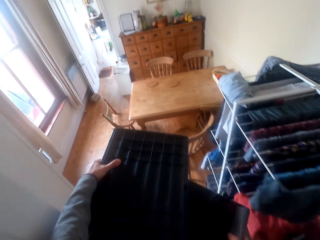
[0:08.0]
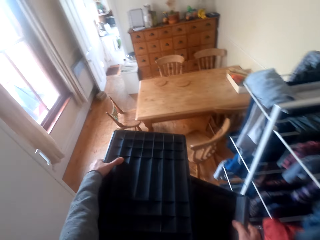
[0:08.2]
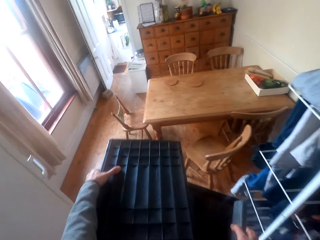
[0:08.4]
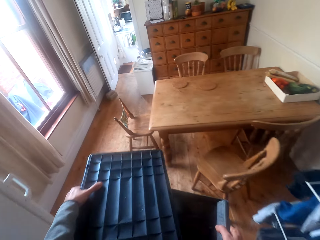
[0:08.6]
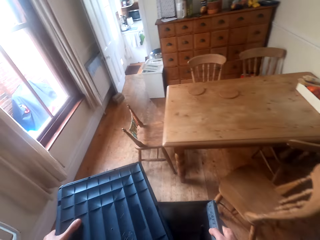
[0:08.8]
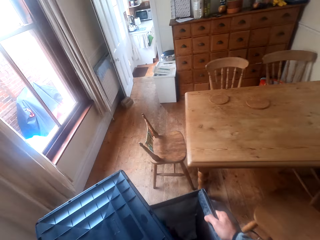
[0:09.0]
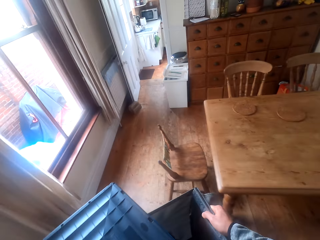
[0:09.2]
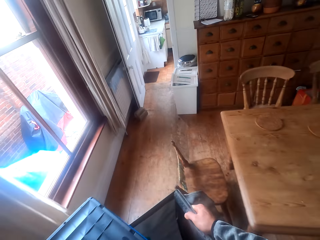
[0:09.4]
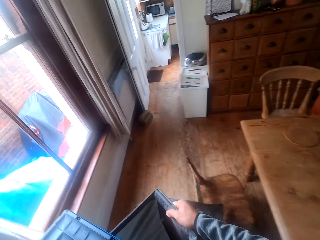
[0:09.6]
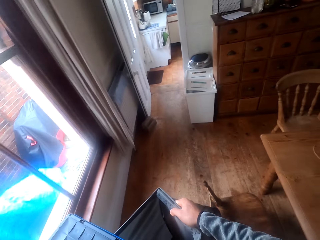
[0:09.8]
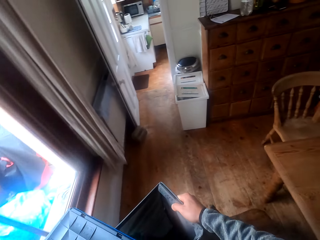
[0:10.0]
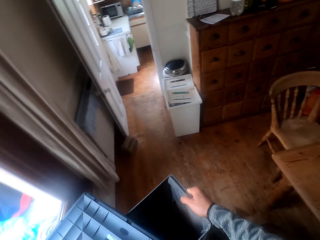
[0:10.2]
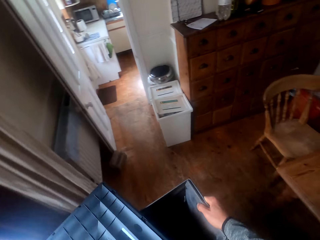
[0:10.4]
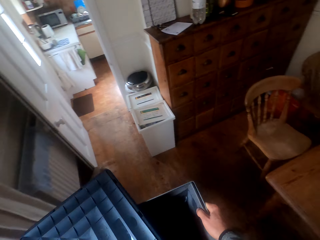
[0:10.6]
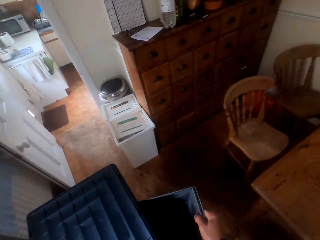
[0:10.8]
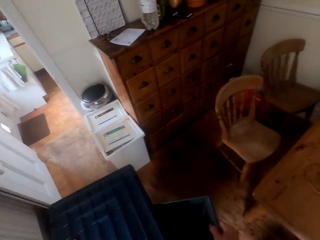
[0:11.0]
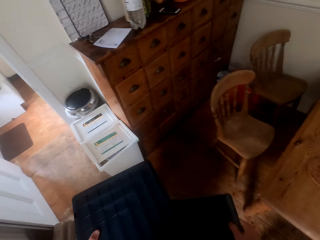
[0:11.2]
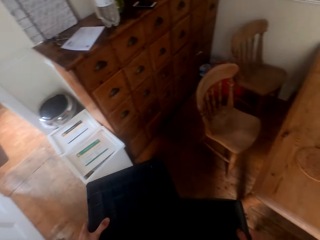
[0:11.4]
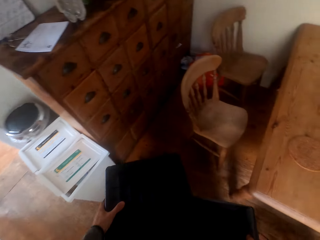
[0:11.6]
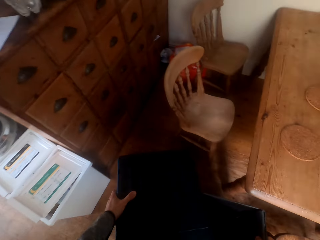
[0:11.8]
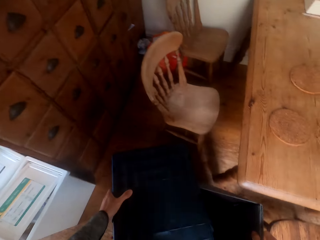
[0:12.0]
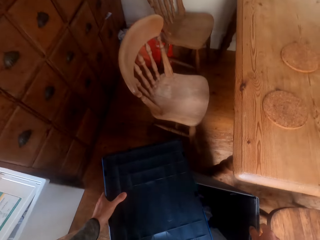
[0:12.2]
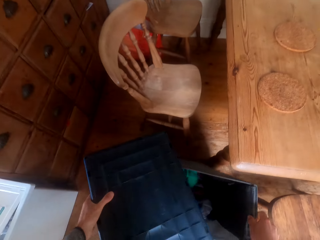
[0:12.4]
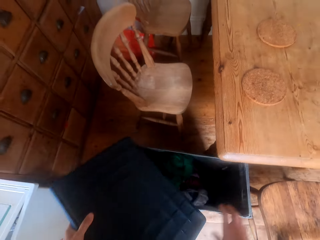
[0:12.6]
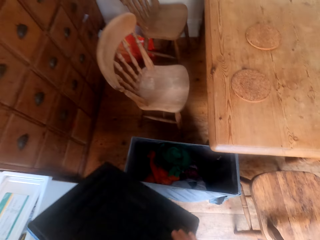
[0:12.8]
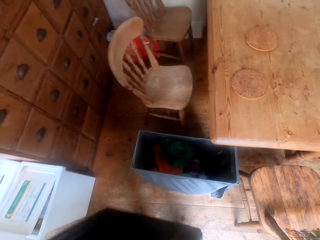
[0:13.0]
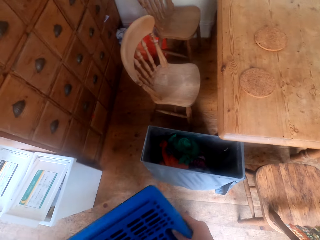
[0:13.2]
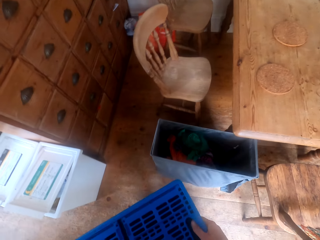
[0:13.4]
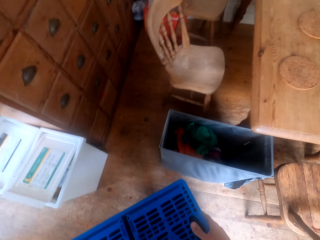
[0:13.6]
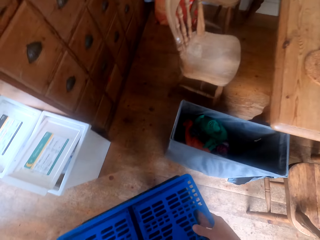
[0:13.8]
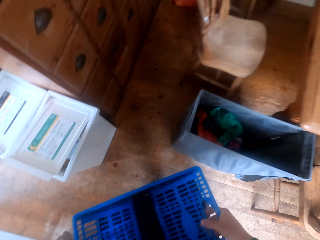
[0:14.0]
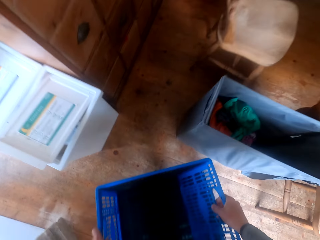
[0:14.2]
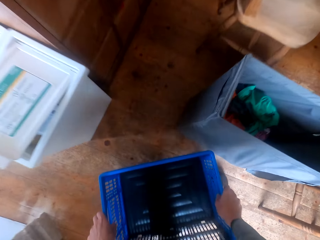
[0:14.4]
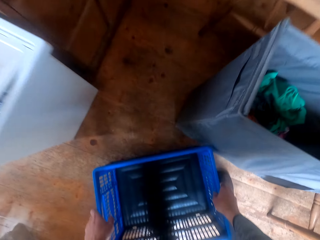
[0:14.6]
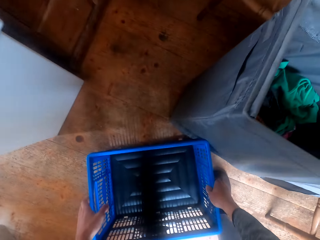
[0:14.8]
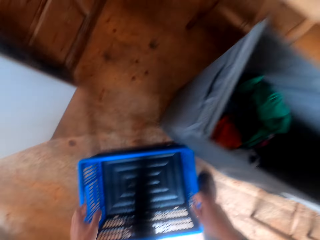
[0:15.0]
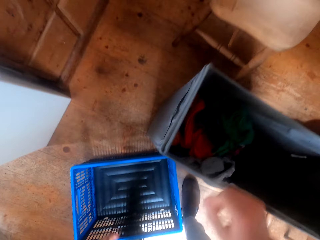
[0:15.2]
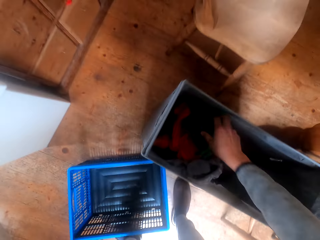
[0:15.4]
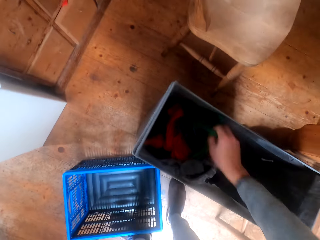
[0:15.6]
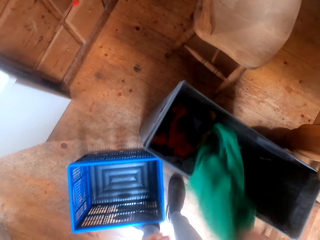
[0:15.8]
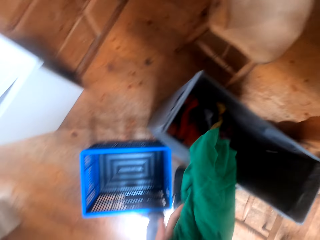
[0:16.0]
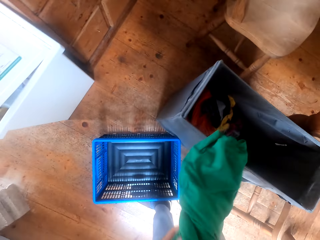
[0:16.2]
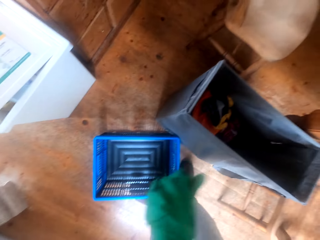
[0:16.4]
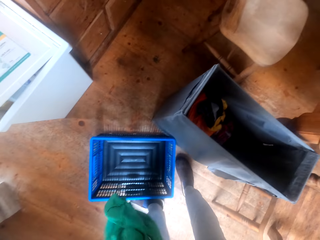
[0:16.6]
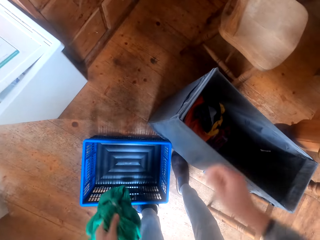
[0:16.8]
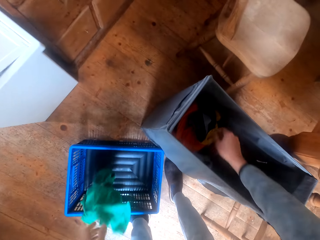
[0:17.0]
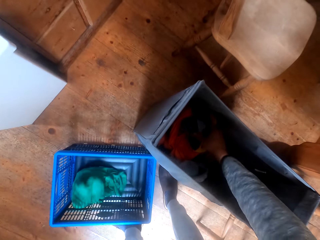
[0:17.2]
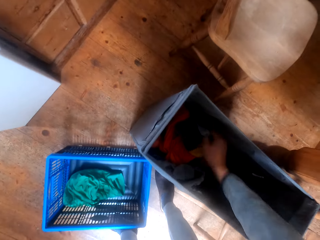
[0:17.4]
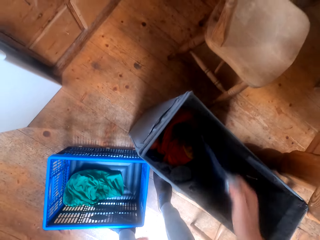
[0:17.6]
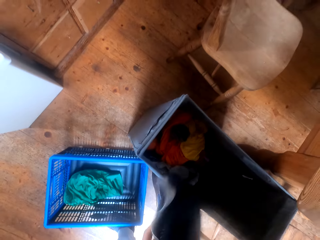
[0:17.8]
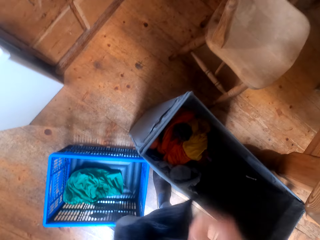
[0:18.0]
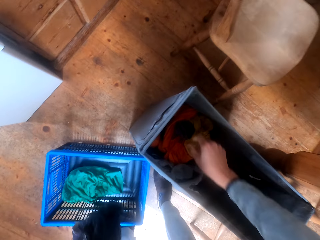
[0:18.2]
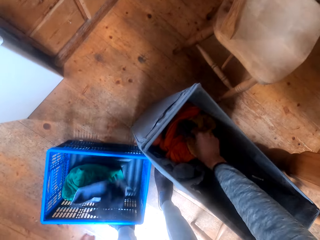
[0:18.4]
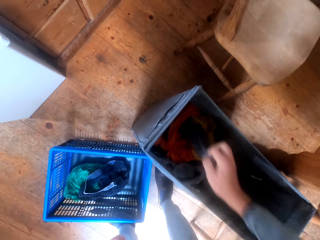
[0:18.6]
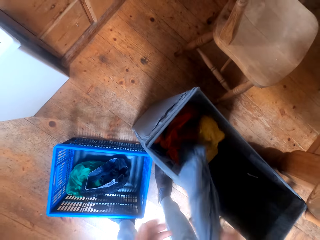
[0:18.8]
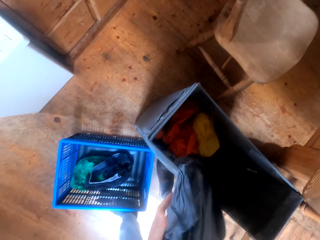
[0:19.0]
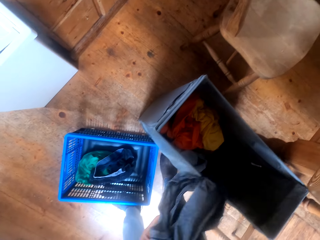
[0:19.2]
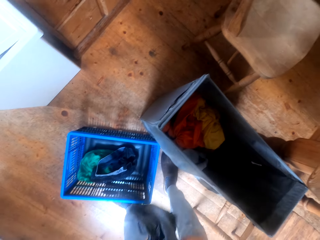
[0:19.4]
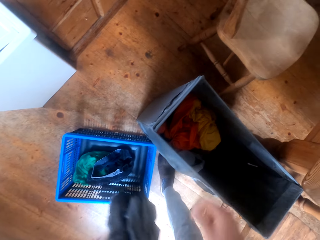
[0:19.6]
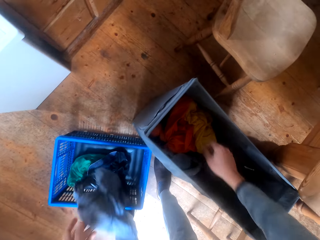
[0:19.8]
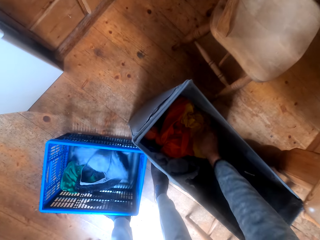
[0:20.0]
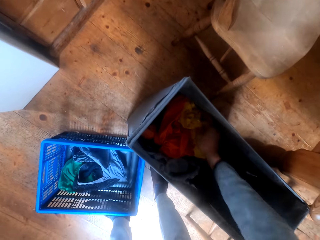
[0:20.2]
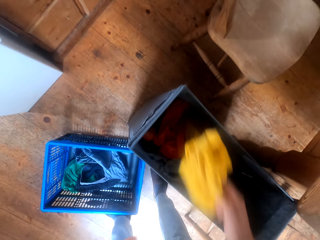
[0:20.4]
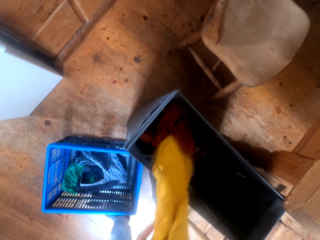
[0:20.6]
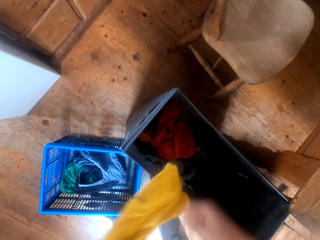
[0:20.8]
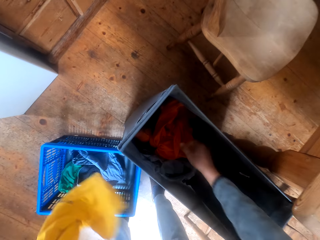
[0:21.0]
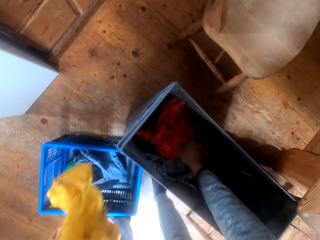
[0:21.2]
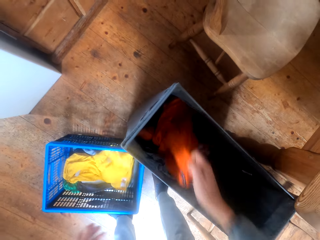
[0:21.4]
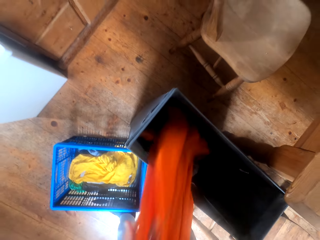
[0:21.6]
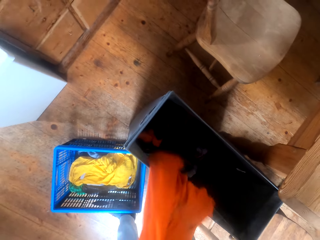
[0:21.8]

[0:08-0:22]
The camera wearer walks to the dining area. They put the laundry bucket on the floor. They transfer clothes to the blue bucket. They grab a cloth and sort out the clothes in the basket.

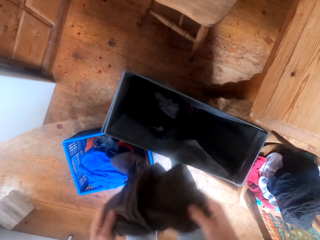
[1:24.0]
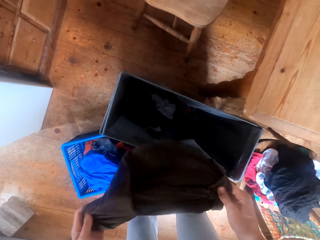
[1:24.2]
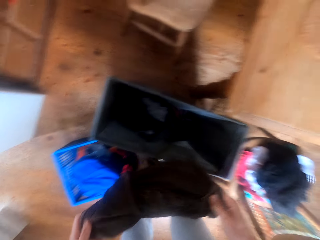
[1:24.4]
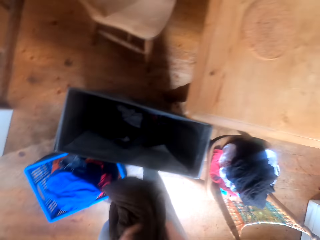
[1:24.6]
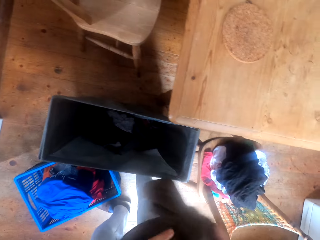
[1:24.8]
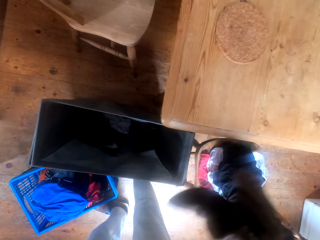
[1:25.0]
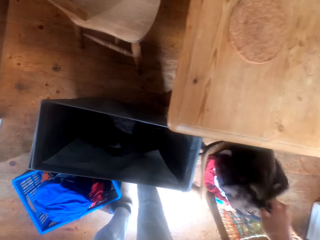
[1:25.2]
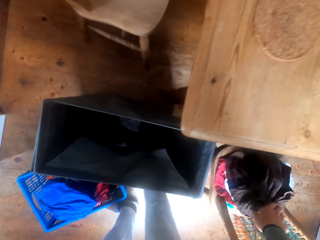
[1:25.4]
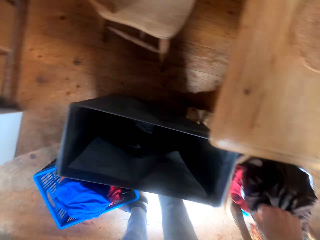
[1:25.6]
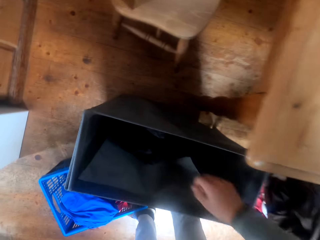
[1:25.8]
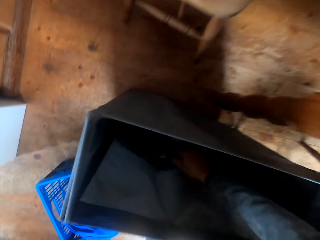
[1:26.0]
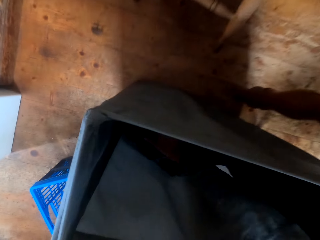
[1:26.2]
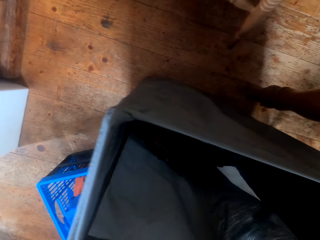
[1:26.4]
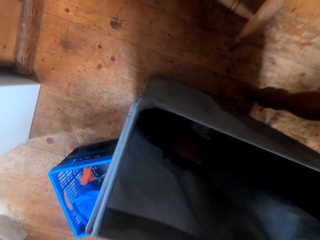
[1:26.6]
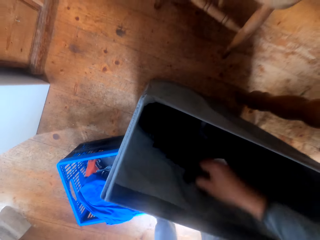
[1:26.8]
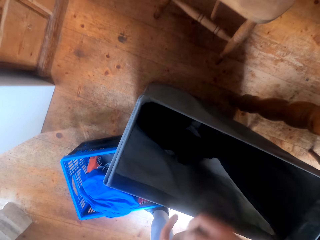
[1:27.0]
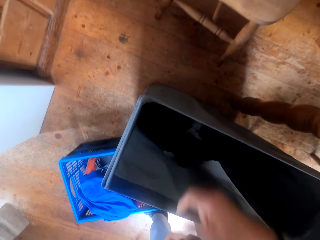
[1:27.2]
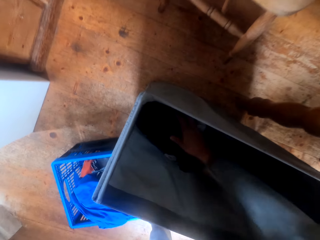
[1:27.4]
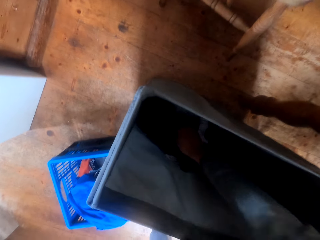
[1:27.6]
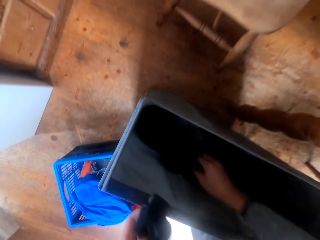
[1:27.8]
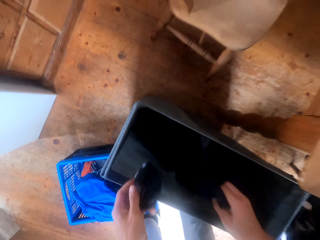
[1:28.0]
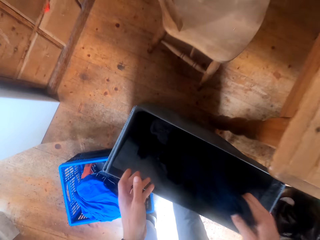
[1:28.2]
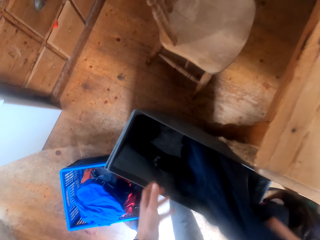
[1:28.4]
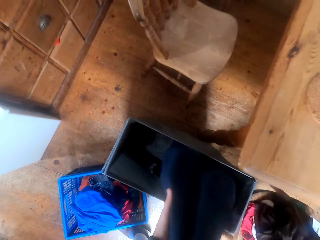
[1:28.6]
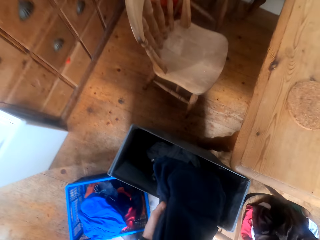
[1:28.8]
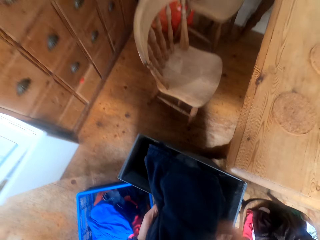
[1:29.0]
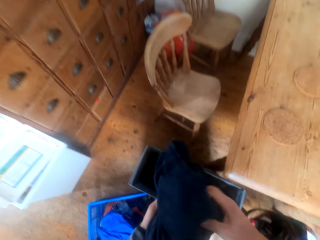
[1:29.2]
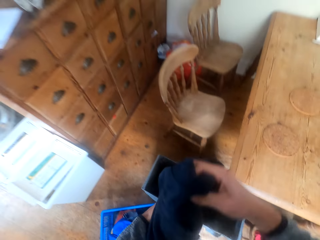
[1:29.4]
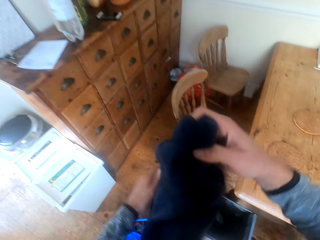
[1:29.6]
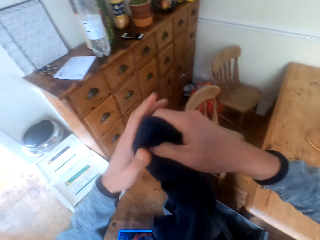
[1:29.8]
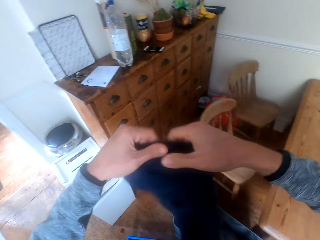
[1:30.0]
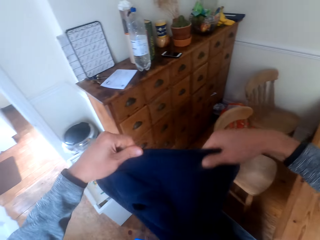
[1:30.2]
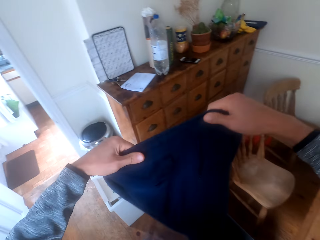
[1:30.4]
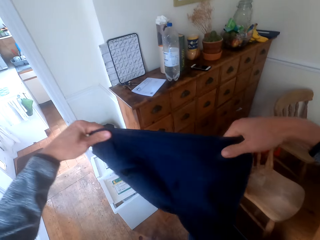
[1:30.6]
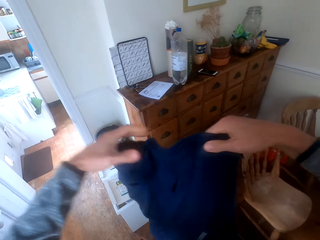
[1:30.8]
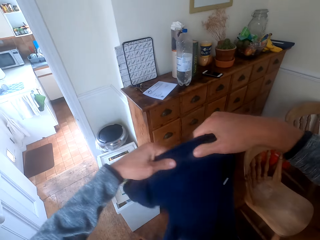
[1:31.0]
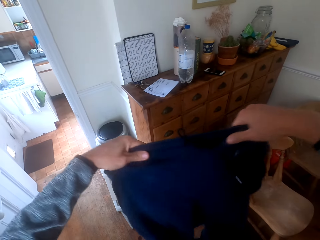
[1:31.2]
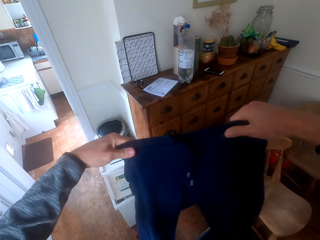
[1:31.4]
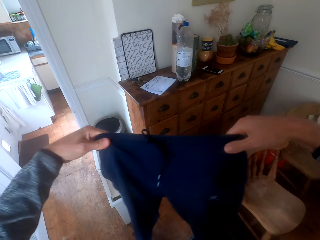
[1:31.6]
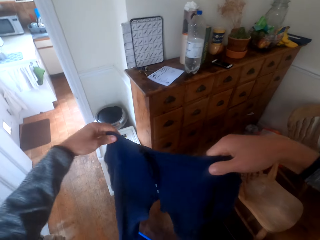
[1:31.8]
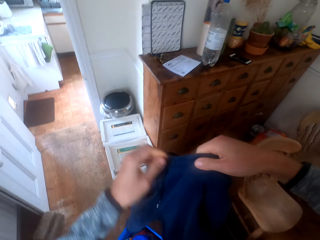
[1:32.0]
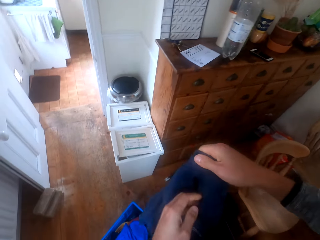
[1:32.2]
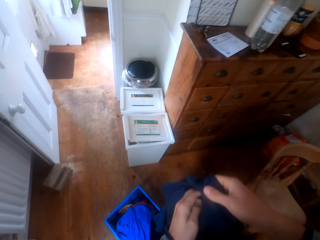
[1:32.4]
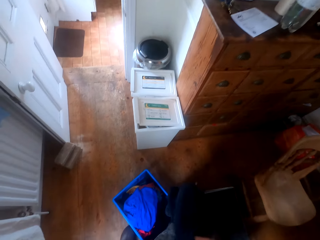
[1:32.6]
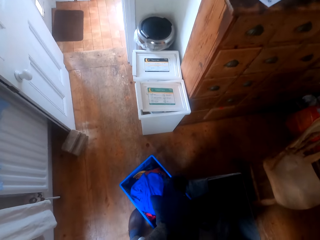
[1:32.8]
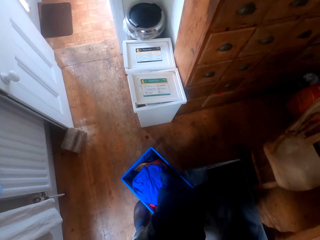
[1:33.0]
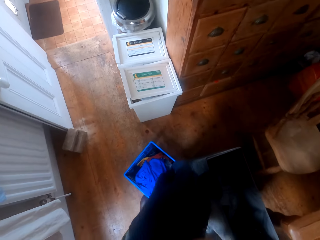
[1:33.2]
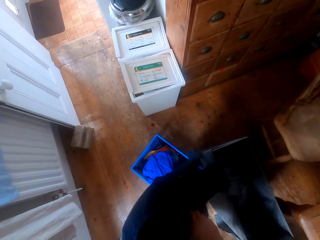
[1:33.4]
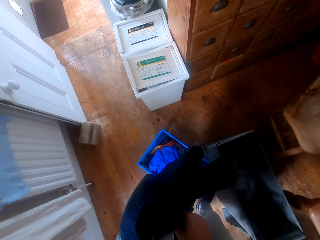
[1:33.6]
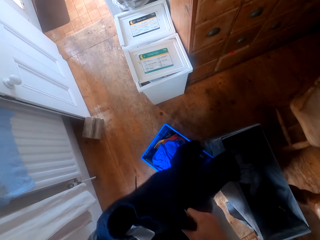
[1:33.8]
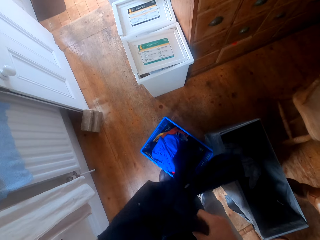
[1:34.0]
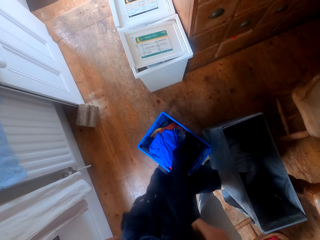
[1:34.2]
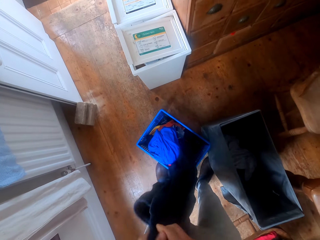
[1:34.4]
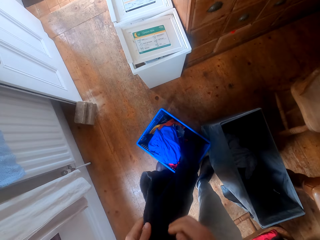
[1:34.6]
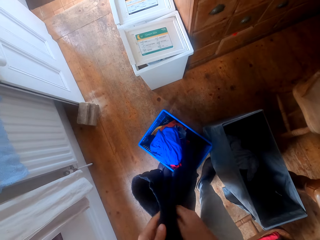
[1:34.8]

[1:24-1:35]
The camera wearer puts clothes on the chair. They sort out the clothes in the basket.
